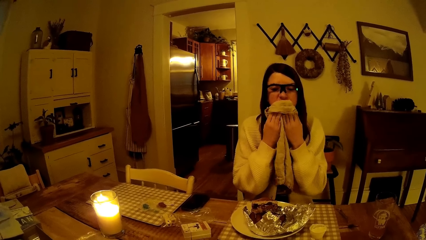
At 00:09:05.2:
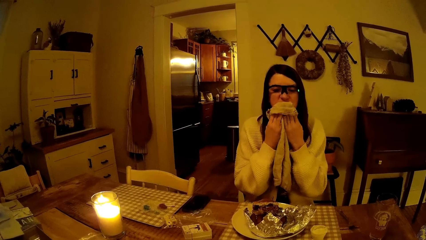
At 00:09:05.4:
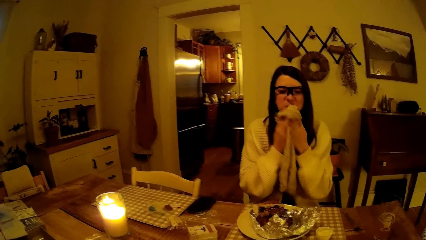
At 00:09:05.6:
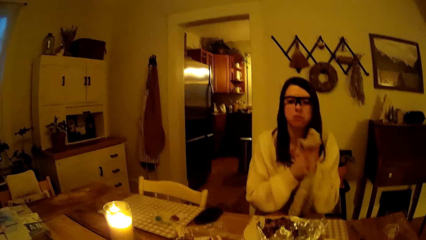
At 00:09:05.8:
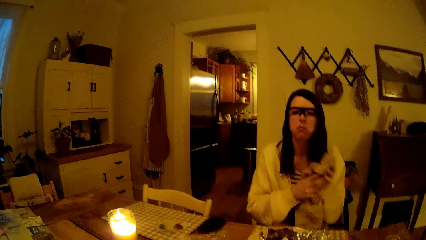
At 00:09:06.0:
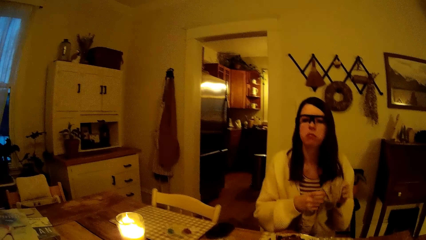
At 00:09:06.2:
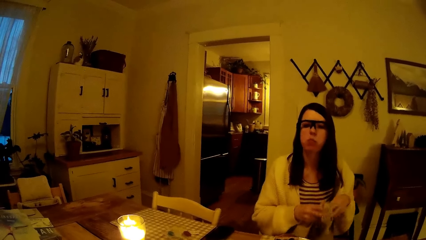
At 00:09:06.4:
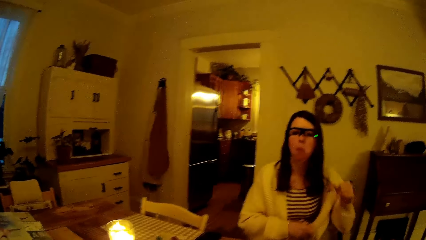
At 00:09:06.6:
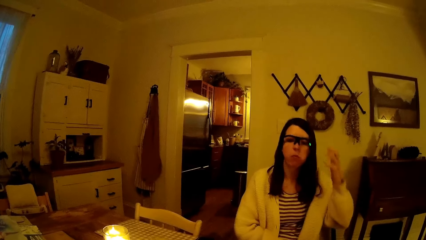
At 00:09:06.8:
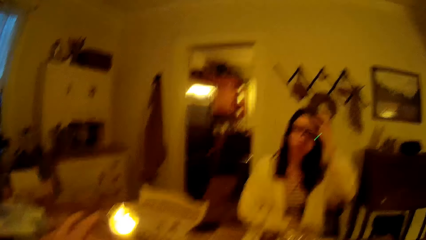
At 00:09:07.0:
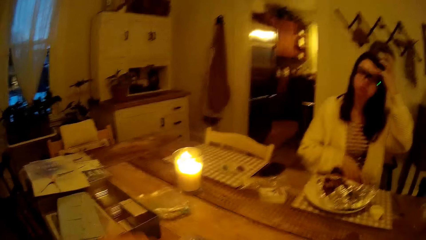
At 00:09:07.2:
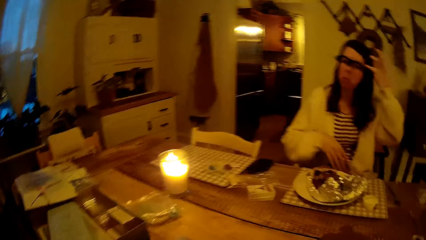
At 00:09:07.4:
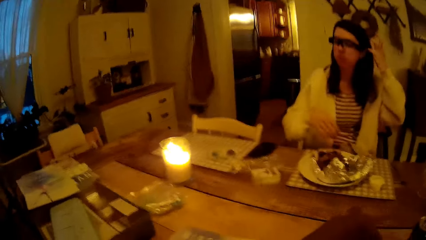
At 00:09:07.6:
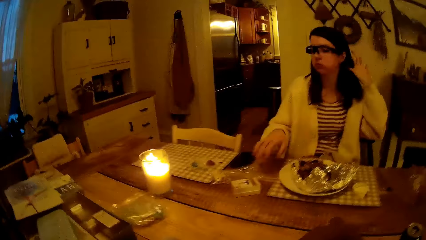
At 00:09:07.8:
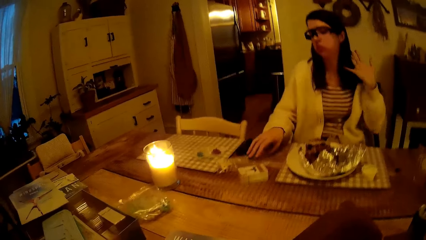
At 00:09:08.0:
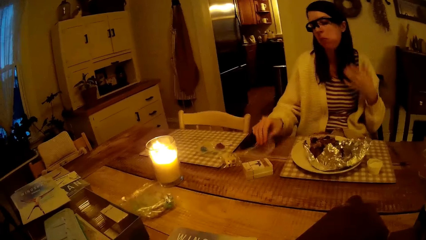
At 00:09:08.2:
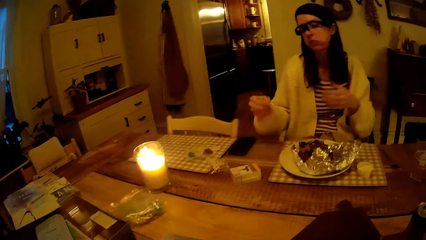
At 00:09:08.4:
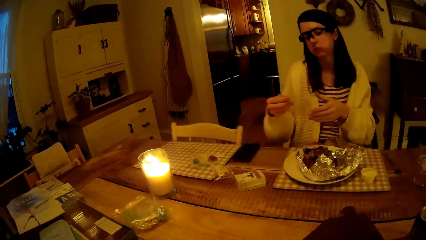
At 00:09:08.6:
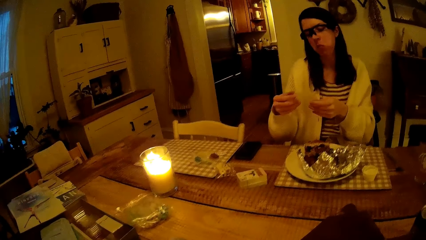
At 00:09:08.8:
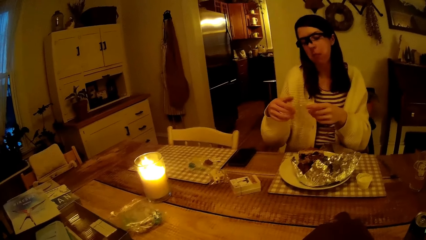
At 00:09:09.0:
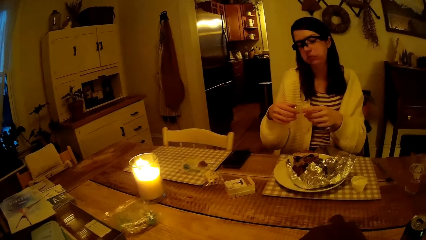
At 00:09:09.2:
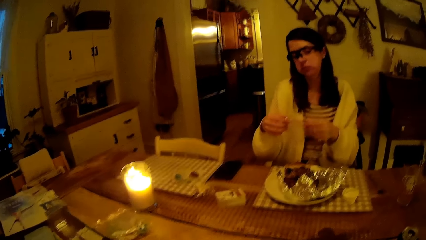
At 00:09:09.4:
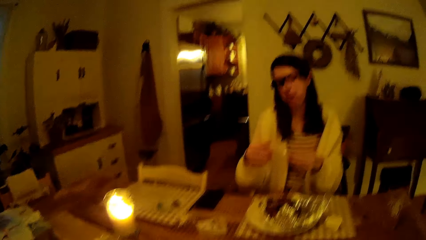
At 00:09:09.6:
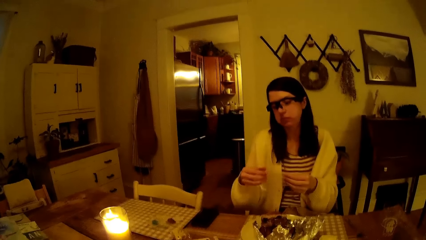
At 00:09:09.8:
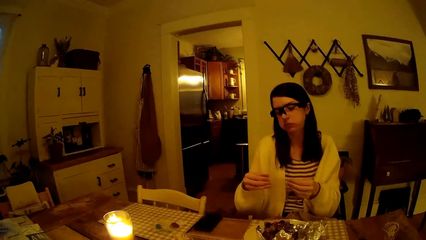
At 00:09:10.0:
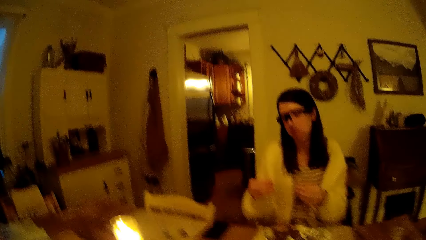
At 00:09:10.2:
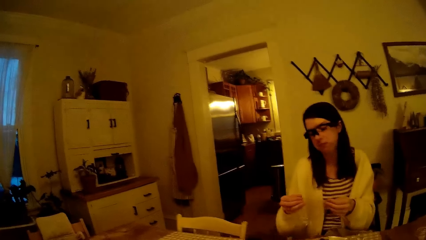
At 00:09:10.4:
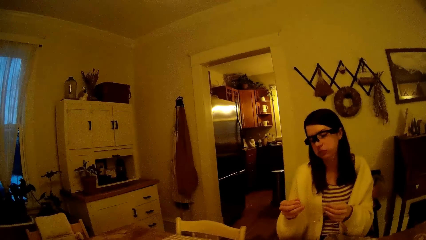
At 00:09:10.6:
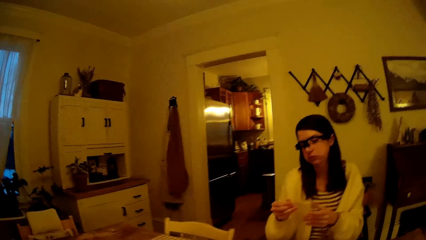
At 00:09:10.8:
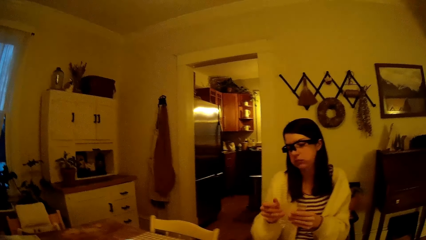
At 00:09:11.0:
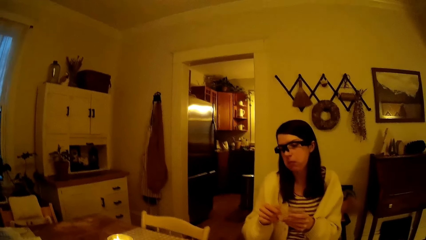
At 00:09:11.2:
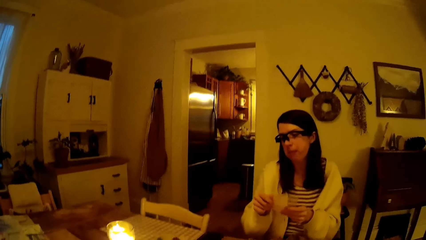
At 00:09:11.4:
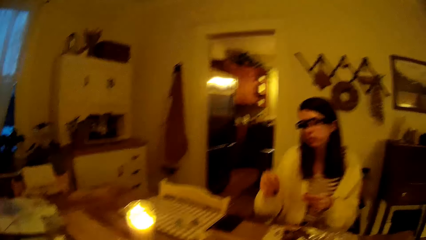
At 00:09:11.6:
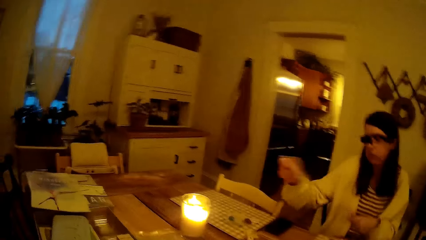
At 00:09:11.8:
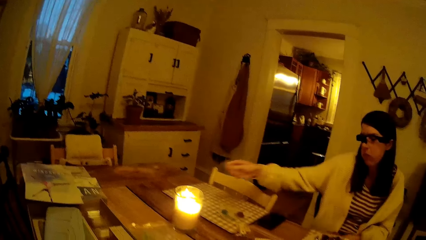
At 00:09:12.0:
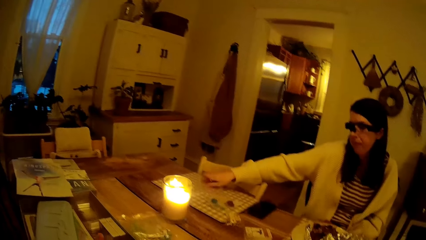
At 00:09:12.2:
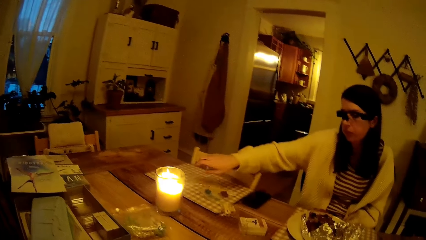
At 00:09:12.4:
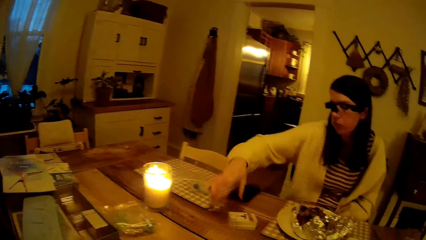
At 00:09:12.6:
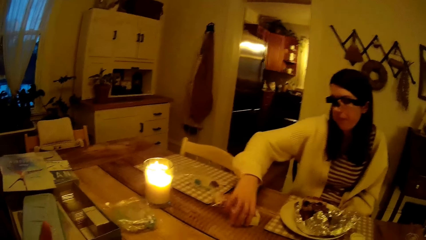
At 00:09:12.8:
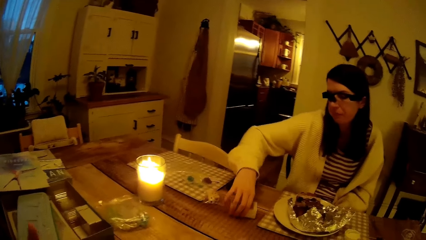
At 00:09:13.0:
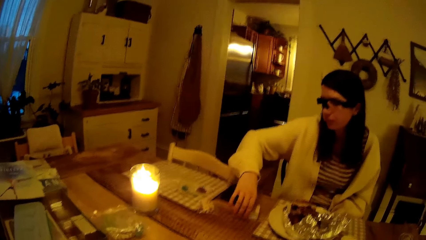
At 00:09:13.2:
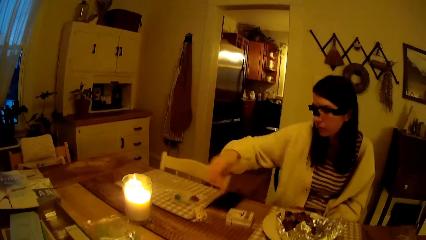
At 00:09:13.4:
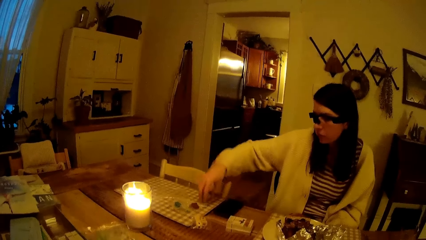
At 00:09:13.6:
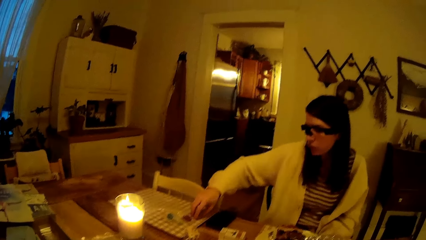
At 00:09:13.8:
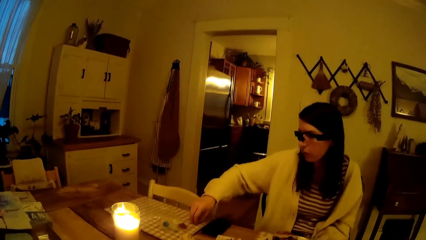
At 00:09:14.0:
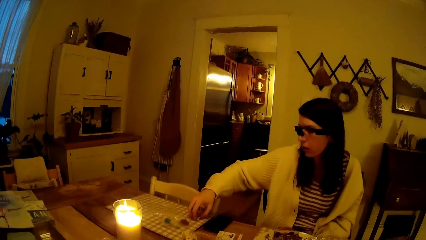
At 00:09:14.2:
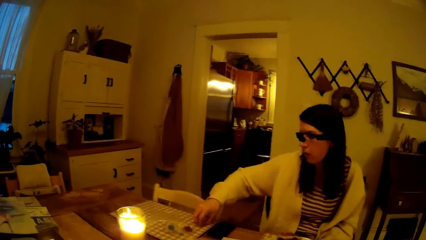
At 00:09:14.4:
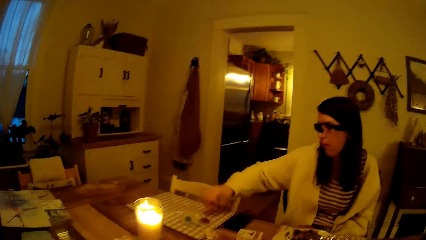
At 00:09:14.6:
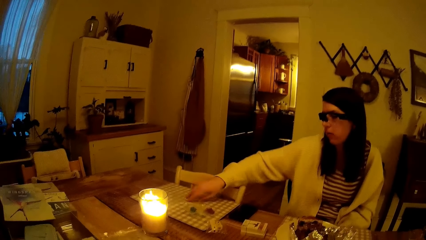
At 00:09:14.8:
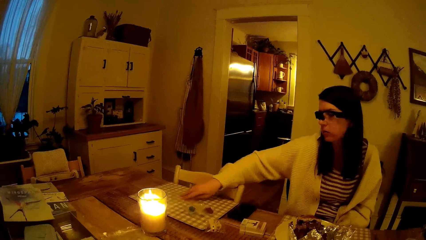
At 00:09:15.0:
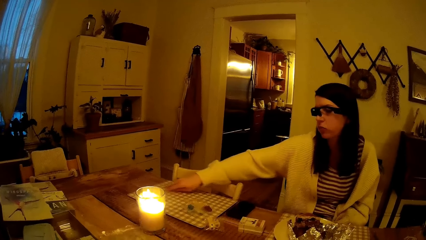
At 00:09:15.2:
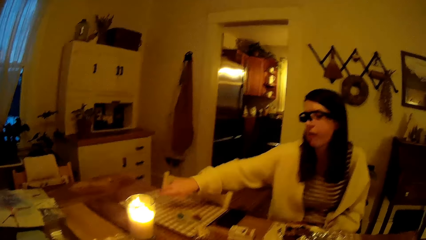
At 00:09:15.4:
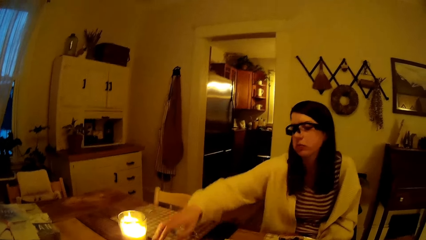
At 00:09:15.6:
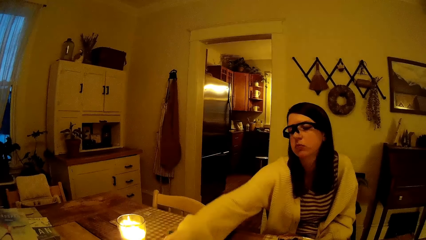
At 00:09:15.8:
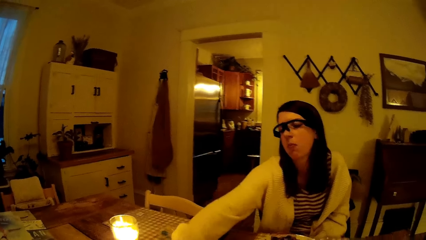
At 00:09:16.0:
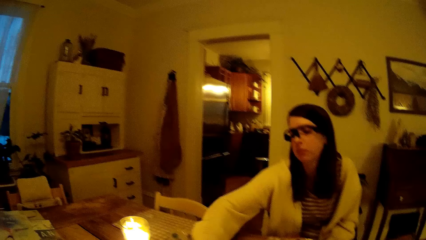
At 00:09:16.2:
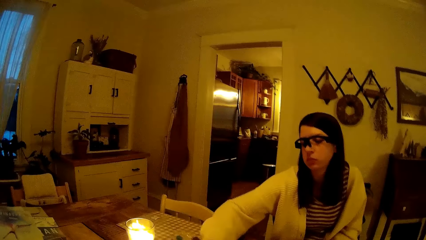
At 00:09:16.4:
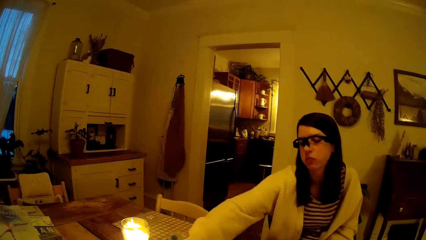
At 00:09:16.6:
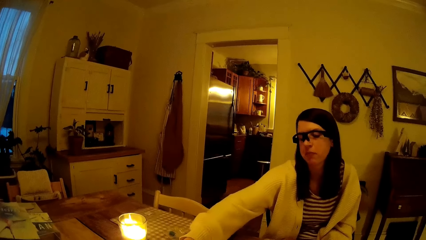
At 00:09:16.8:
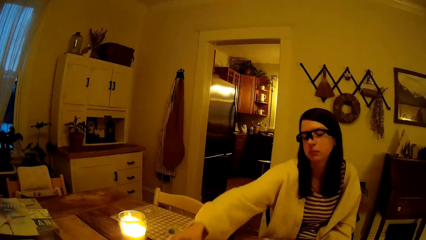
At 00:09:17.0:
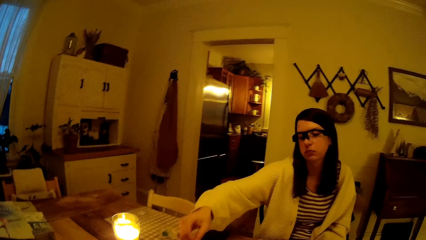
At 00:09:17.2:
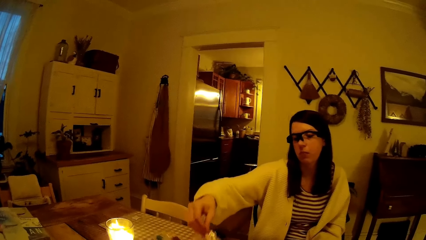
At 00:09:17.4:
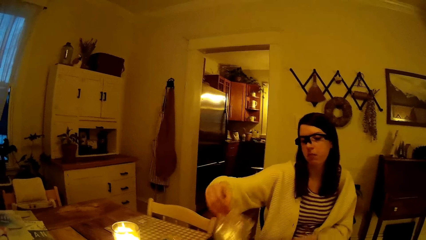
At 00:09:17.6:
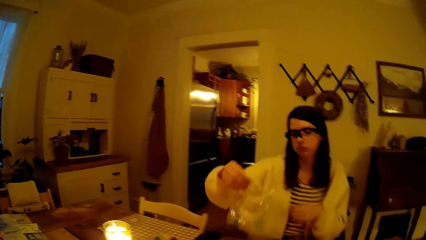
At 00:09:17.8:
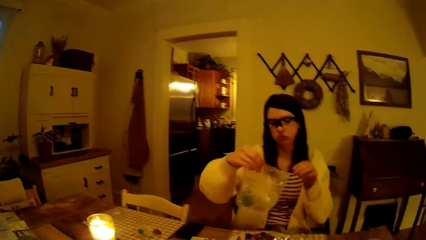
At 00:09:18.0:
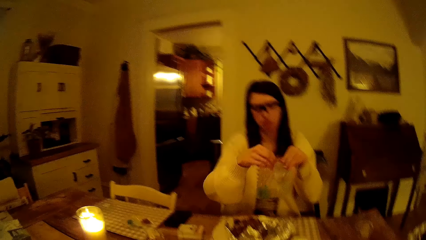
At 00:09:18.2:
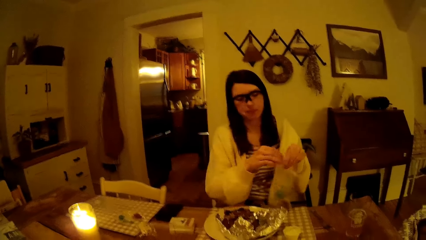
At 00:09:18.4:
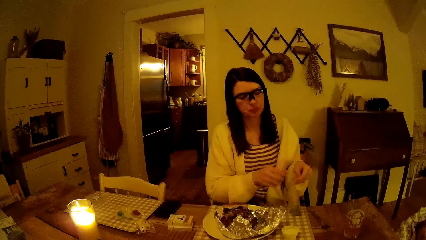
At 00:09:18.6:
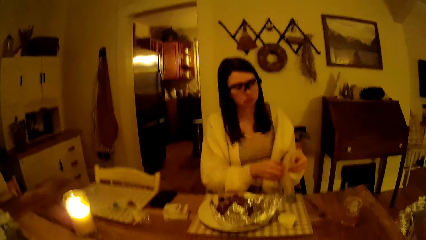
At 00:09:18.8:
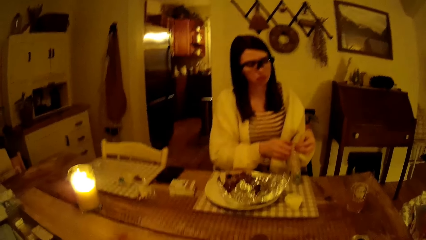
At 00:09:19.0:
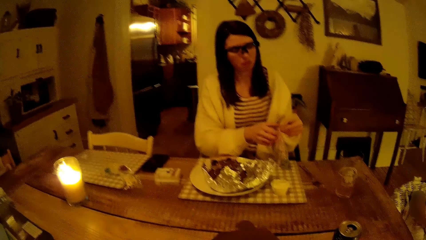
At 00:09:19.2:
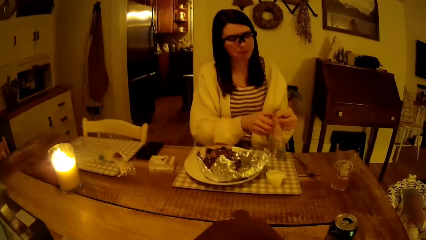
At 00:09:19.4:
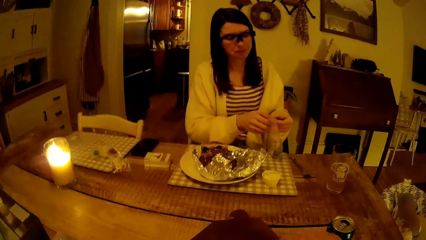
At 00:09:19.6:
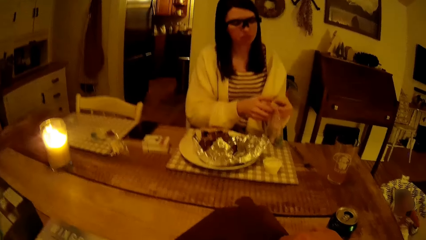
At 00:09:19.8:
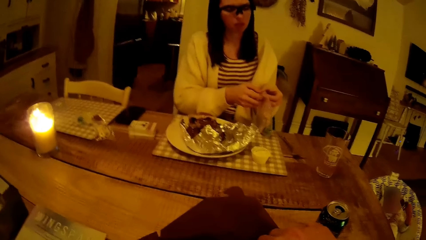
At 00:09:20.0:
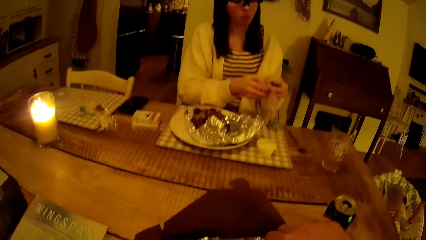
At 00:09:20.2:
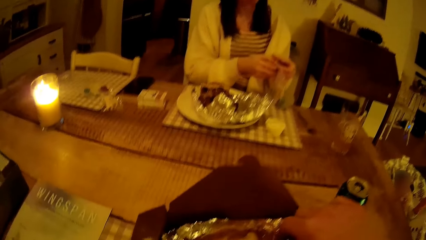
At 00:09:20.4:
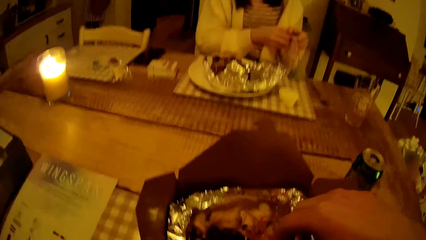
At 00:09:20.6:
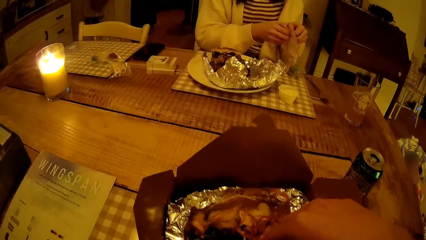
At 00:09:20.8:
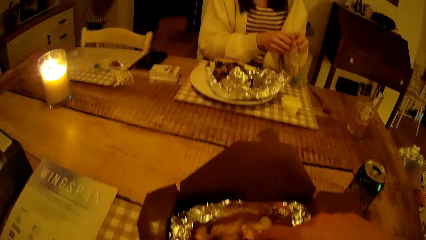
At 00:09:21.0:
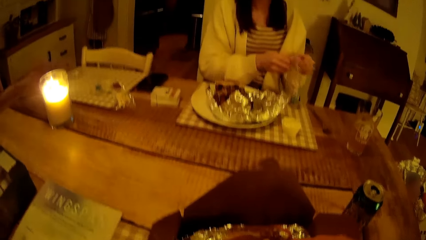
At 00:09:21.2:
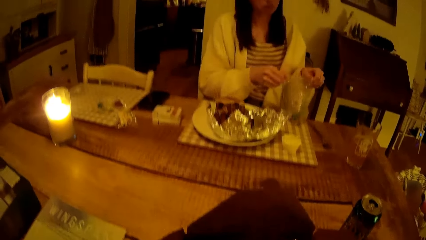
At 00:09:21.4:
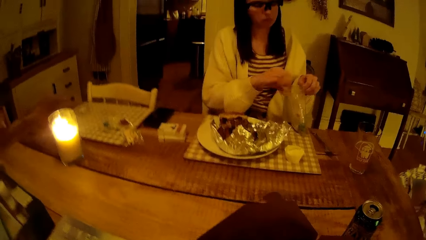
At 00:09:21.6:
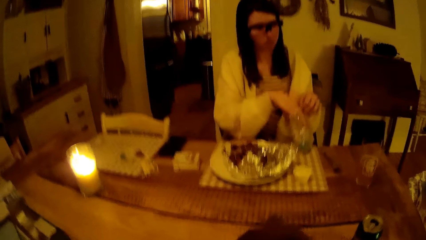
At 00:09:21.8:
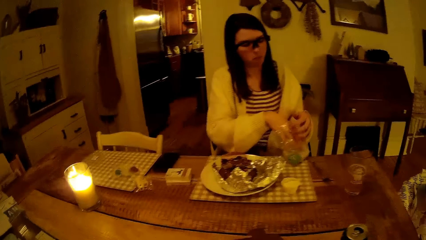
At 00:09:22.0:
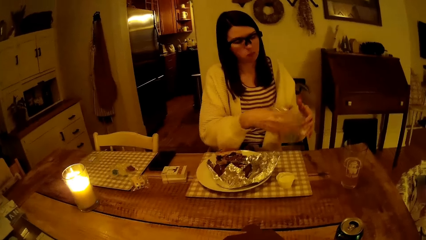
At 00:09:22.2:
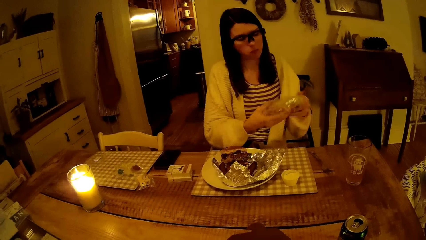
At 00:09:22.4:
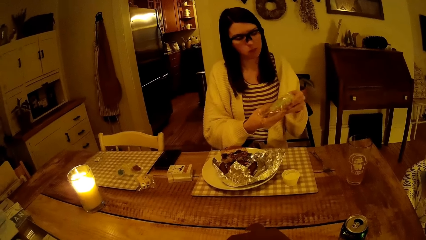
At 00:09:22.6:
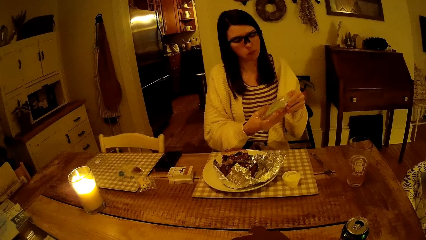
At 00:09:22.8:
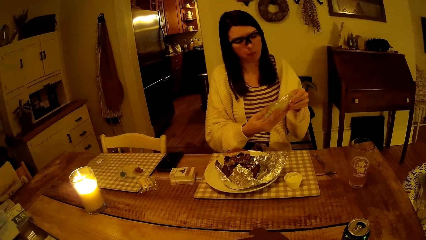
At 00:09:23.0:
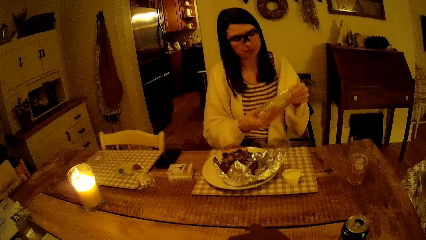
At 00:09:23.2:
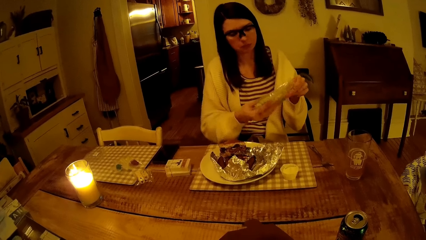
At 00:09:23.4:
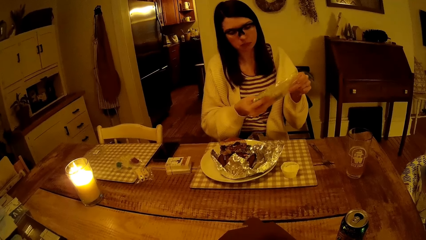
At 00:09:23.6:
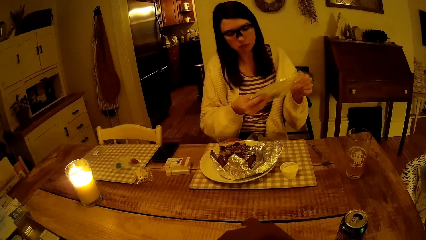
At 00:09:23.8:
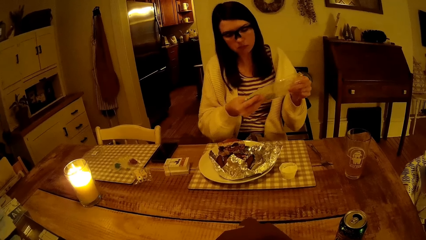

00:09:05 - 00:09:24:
The woman cleans her mouth with the napkin in both hands. The woman holds the napkin with both hands. The woman touches her hair with her left hand and touches the face. The woman picks up the nylon on the table with her right hand. The woman holds the nylon in both hands. The woman places the nylon on the table with her right hand. The woman moves the cards on the table with her right hand. The woman moves the nylon on the table with her right hand. Another woman picks up a pack of food tokens with her right hand. The other woman holds the pack of food tokens with both hands and drops the pack of food tokens on the table with both hands. The camera wearer looks around. The other woman opens the pack of food tokens with both hands and pulls out the pack of food tokens in the pack with her right hand.
